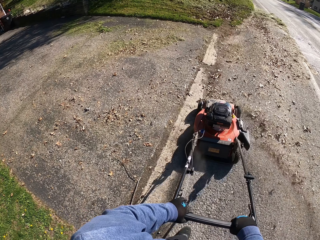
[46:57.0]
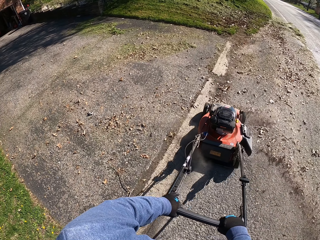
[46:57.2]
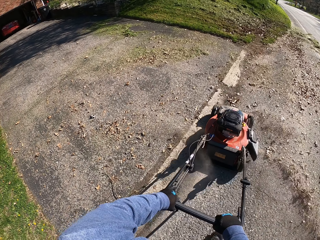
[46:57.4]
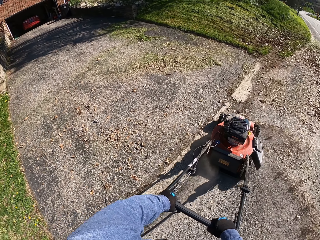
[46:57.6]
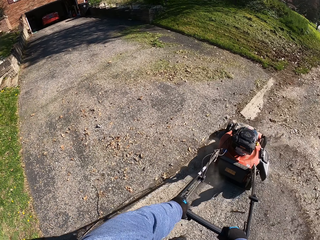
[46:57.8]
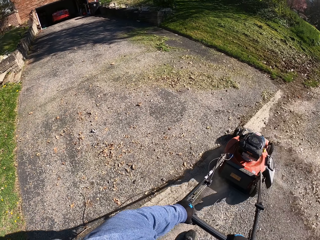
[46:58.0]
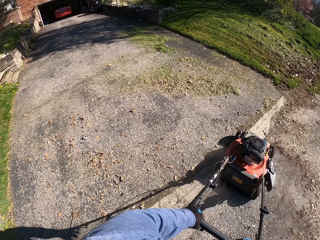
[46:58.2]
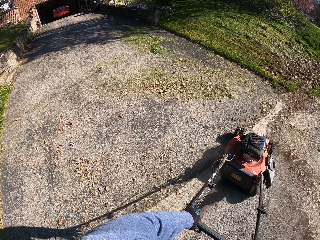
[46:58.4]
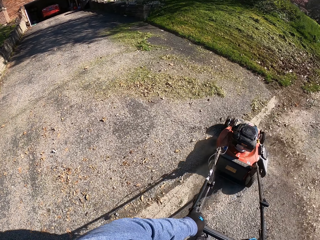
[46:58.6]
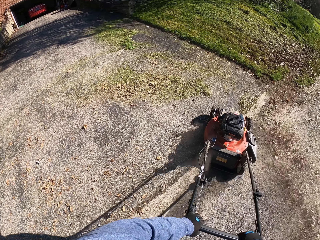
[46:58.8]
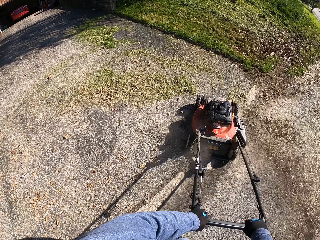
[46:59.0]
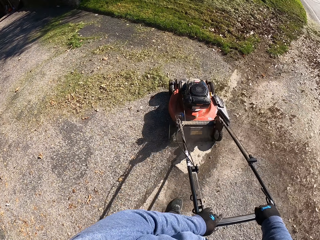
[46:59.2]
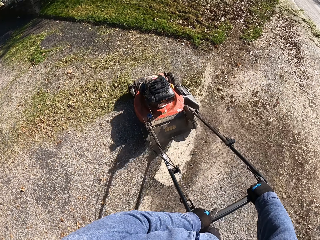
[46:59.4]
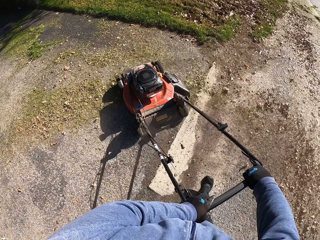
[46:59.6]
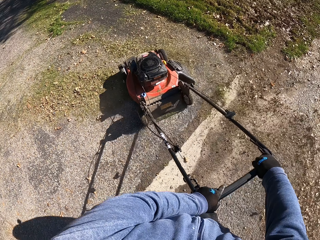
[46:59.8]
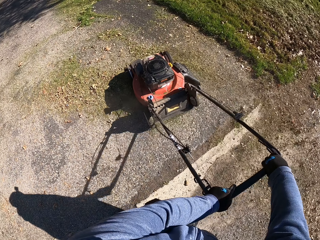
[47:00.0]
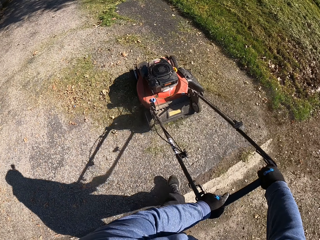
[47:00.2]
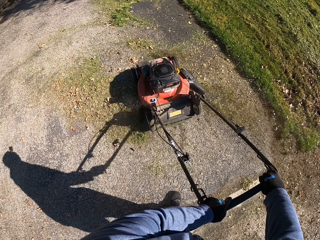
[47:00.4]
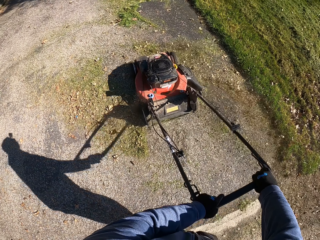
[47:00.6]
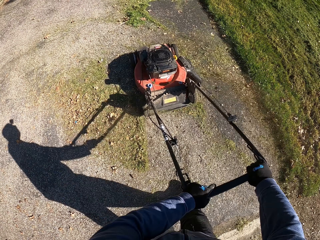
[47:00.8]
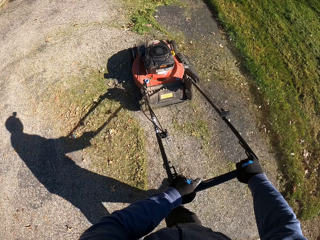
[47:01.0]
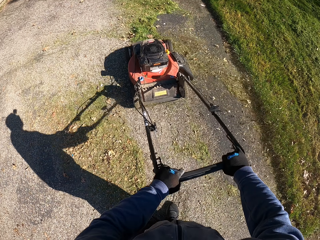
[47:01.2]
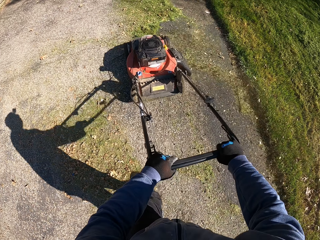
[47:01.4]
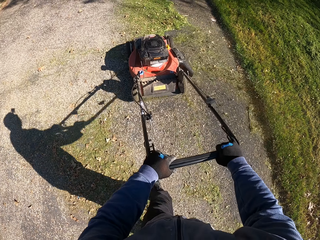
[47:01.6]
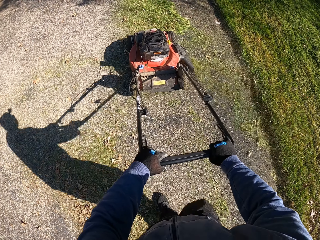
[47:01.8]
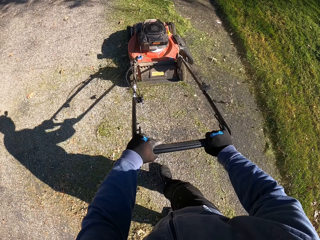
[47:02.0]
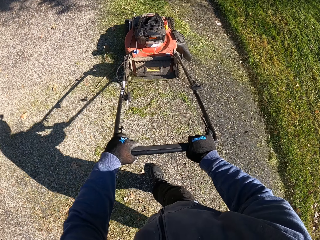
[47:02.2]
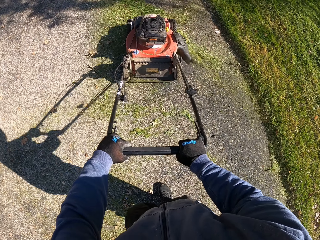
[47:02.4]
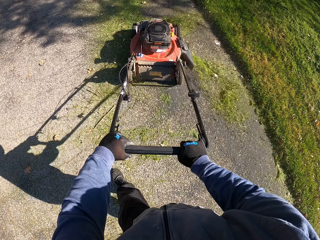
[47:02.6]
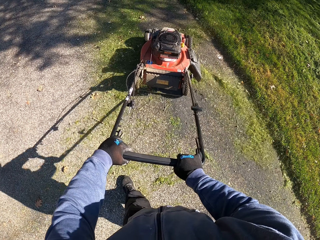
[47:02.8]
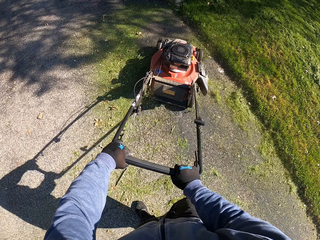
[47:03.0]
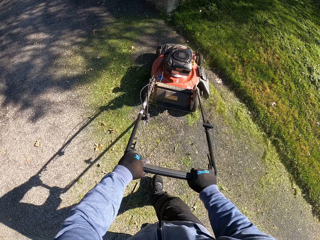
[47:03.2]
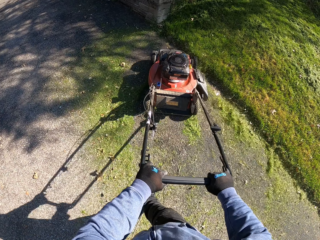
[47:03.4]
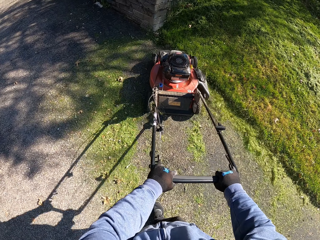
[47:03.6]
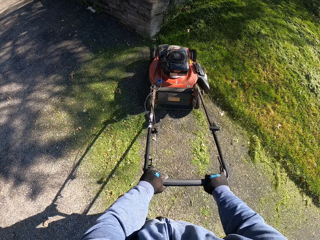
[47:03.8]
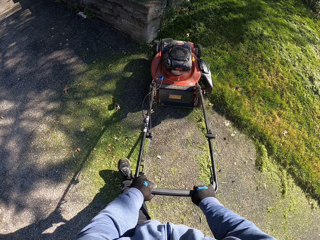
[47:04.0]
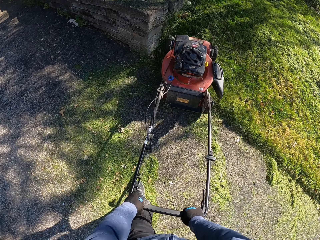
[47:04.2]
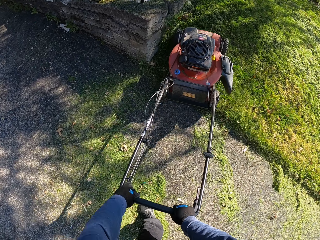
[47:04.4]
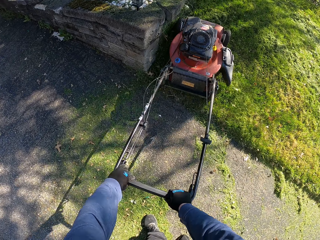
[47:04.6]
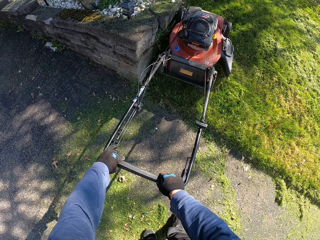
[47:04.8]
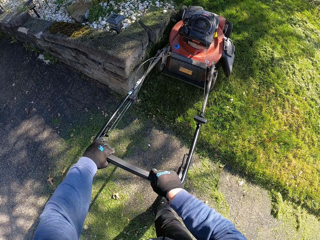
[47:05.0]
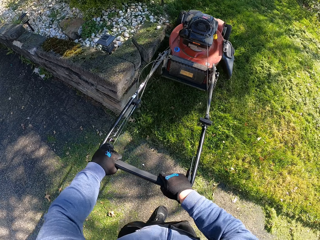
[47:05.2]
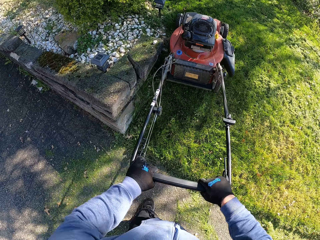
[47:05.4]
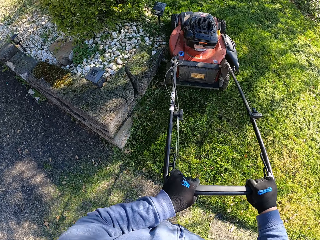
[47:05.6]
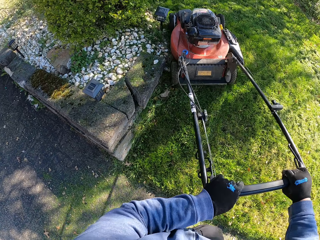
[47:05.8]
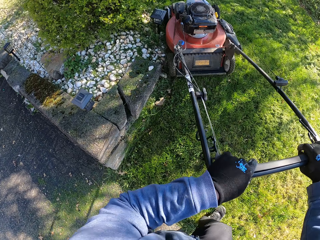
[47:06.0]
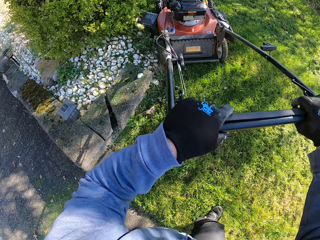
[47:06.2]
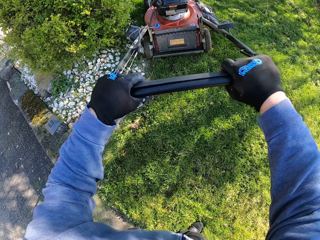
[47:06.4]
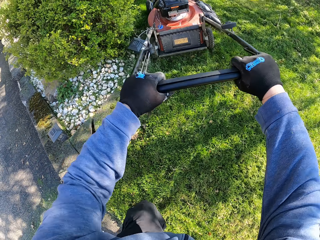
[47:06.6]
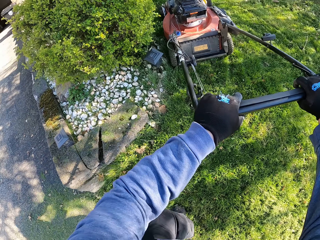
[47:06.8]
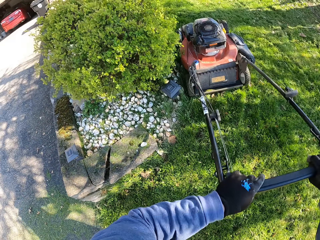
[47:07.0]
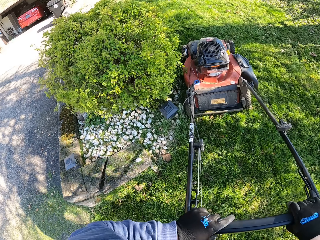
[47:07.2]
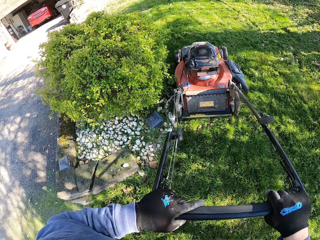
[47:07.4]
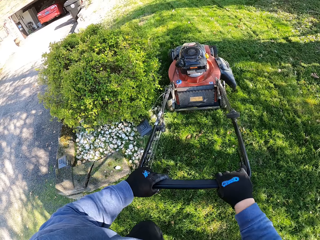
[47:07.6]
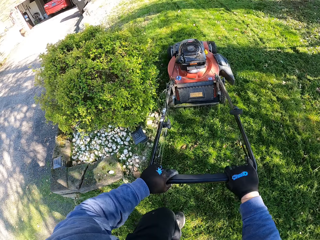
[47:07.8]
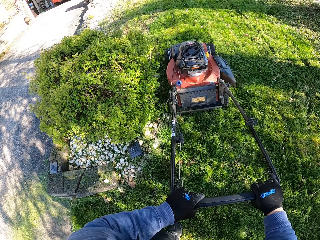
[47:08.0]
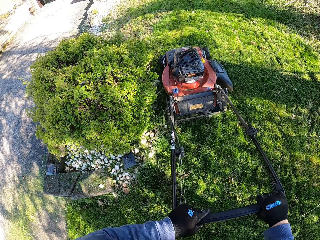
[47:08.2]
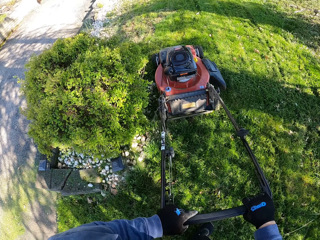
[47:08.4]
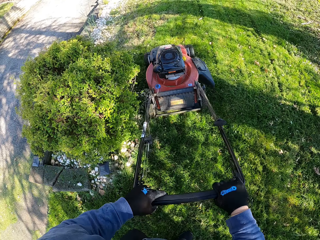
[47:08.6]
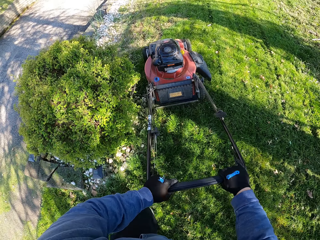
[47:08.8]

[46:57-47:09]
The camera wearer walks on the road. They mow the grass with the lawn mower. They walk on the grass.

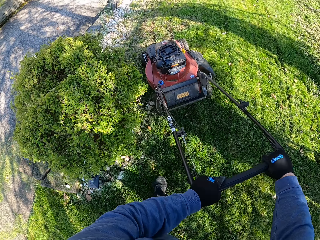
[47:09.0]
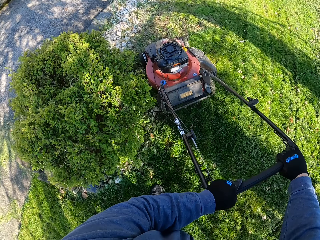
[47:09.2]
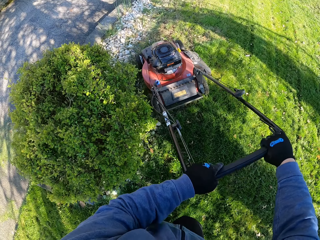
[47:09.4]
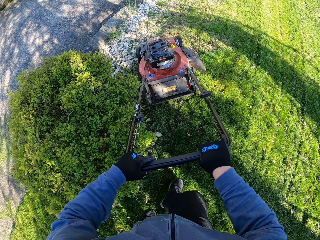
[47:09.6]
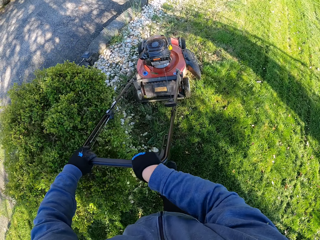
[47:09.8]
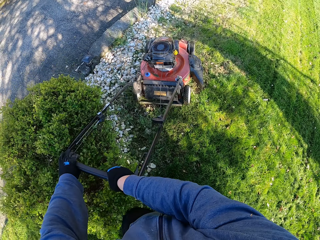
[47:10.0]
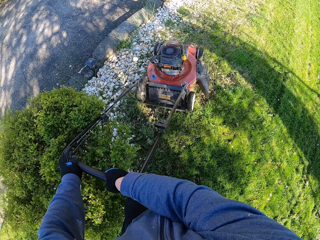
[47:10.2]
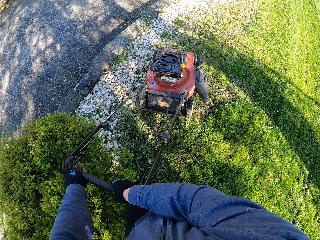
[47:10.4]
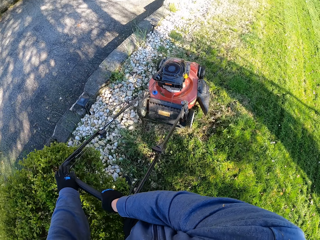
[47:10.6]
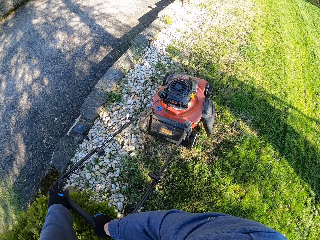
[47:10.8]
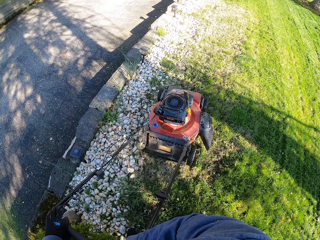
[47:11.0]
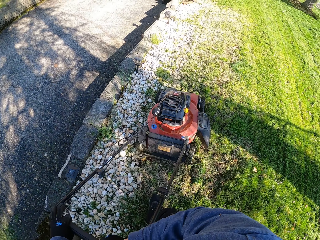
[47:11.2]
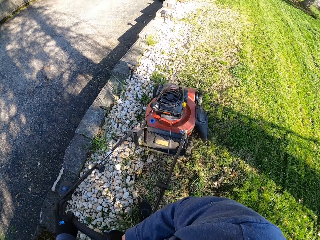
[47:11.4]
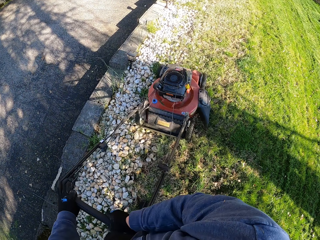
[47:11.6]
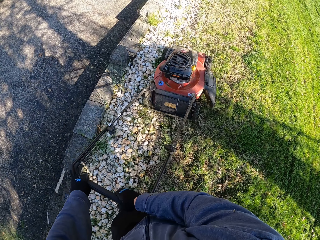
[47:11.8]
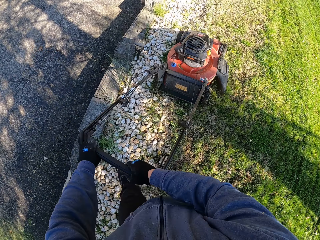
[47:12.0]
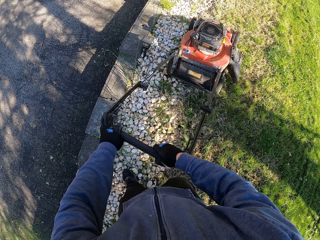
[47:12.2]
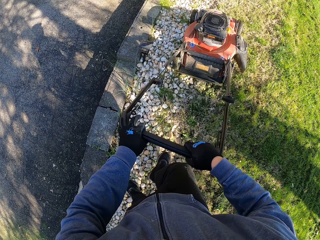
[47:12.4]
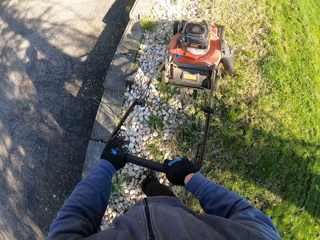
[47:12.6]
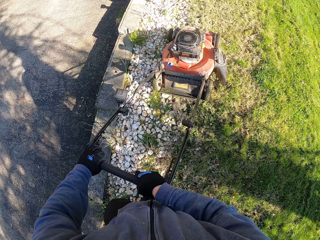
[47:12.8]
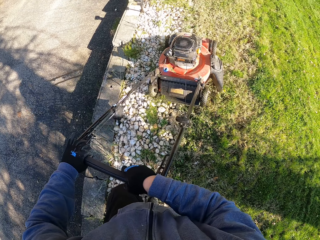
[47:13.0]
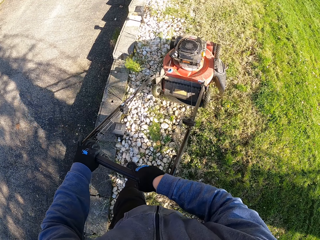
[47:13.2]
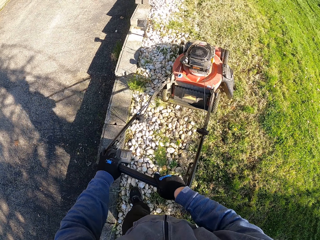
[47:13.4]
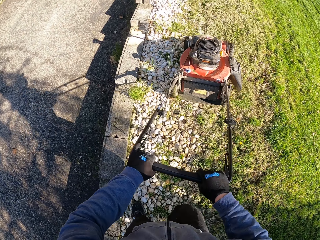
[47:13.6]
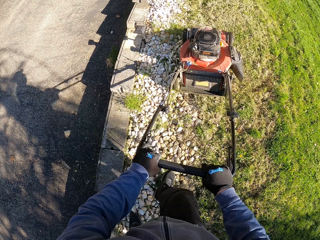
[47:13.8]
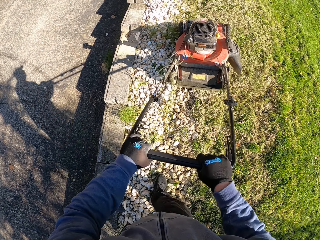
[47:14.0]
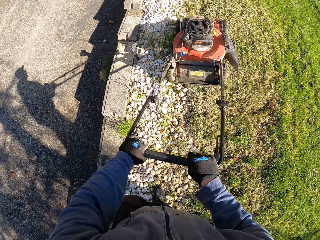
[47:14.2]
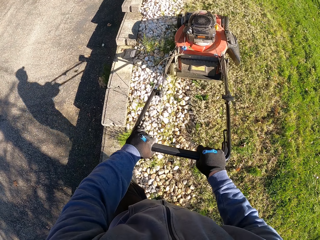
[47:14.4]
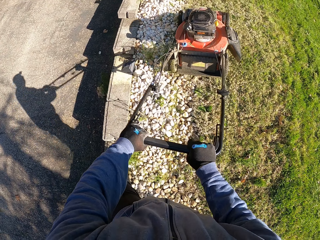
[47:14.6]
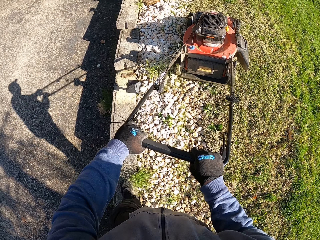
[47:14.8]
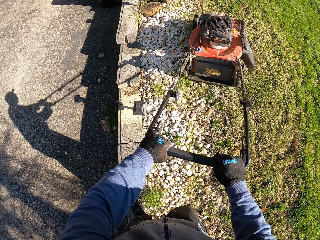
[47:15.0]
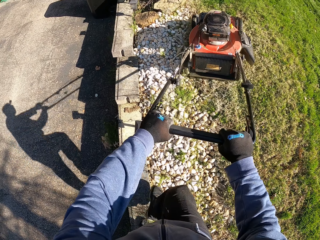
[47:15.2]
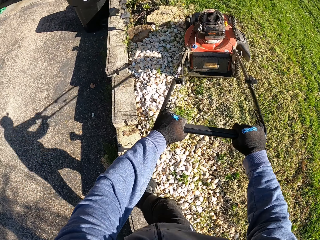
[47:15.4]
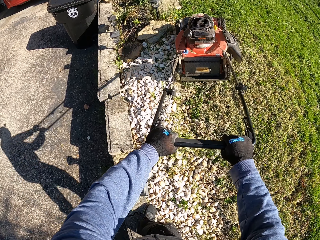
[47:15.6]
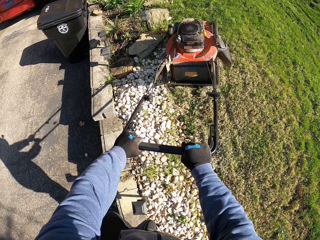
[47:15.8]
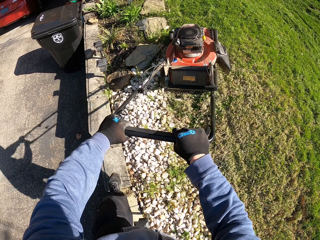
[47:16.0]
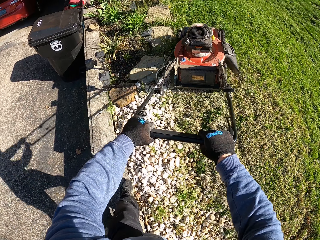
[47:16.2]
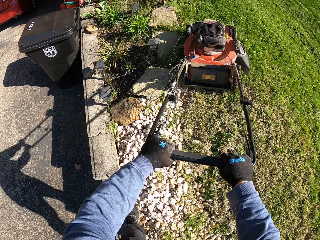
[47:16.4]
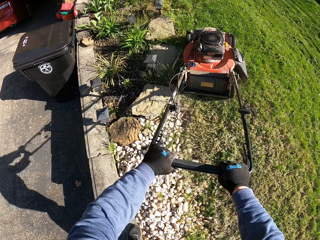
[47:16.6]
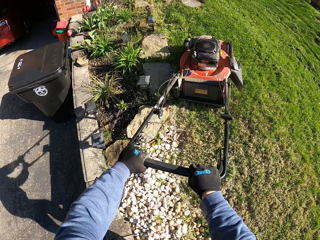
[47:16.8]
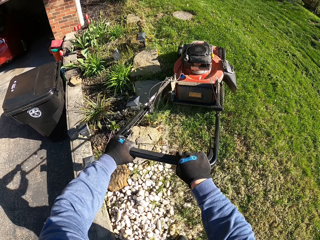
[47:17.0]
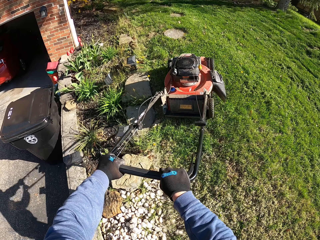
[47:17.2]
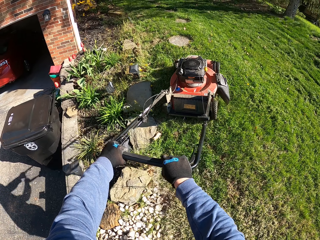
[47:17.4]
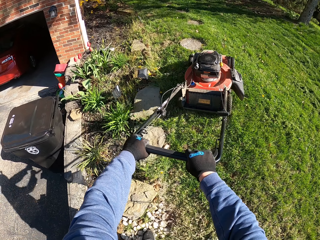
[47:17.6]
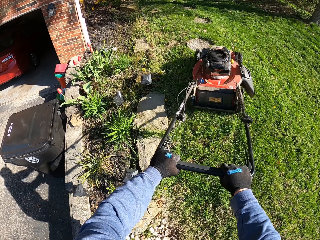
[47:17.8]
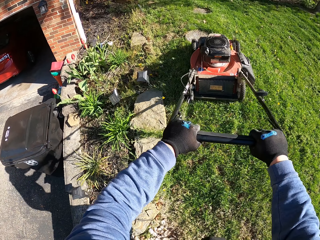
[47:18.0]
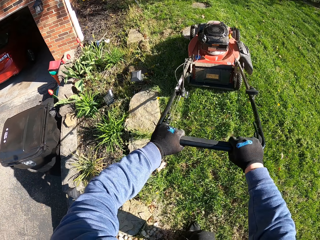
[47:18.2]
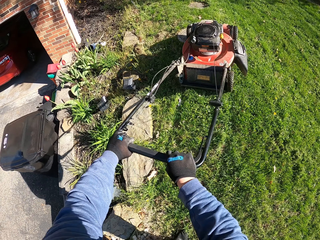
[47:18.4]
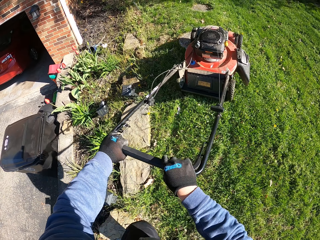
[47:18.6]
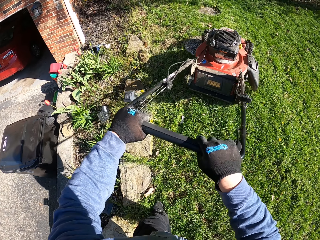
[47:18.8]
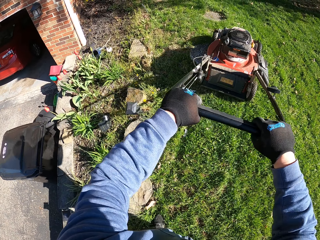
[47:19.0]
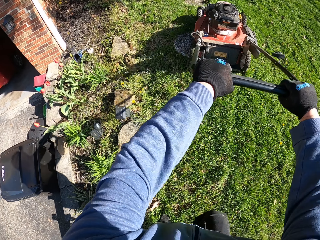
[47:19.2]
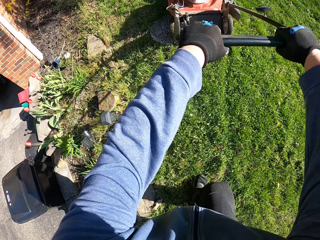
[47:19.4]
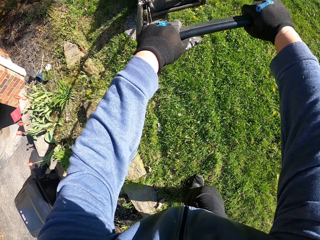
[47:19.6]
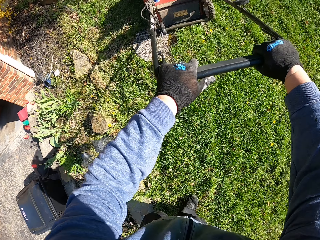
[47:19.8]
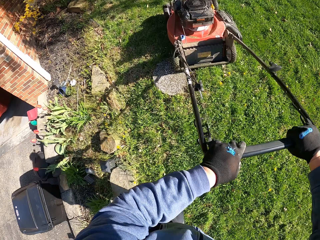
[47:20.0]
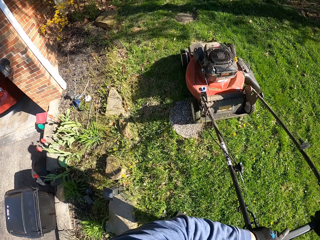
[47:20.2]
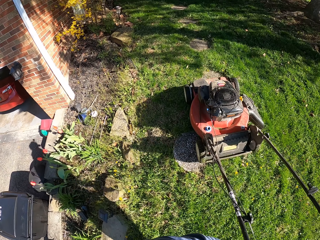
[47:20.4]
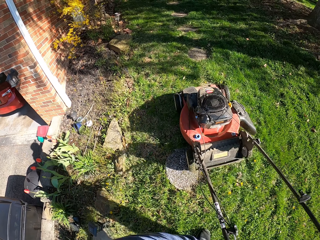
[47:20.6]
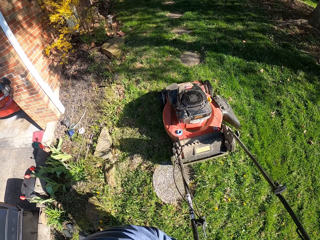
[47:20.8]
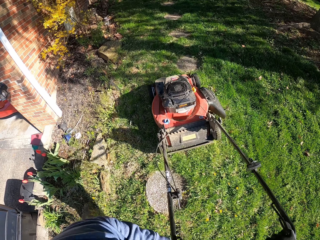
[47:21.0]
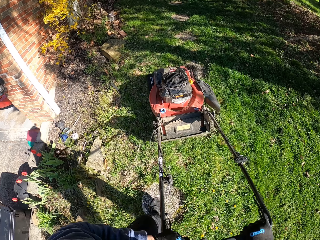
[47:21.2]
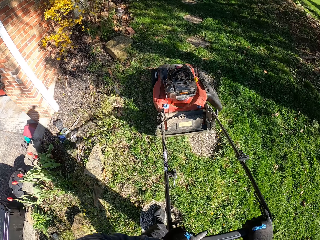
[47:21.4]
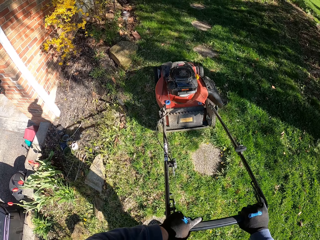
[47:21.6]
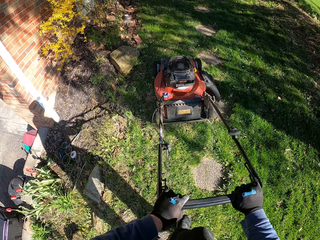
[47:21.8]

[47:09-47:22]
The camera wearer tilts the lawn mower. They cut grass with the lawn mower. They walk on the stones. They cut the grass with the lawn mower. They walk on the grass.
